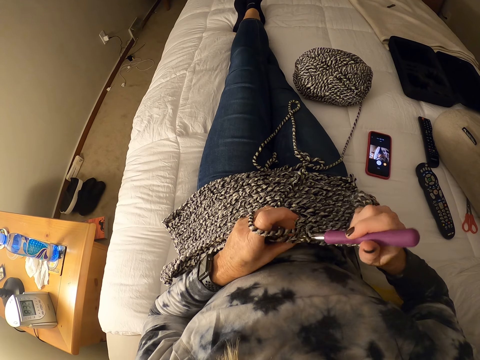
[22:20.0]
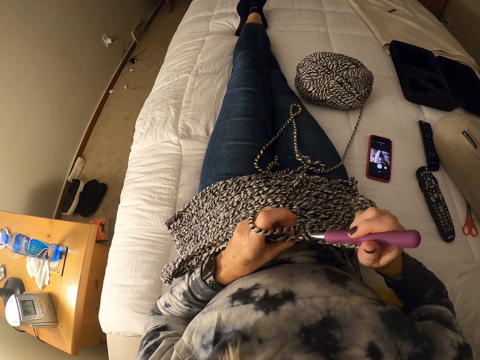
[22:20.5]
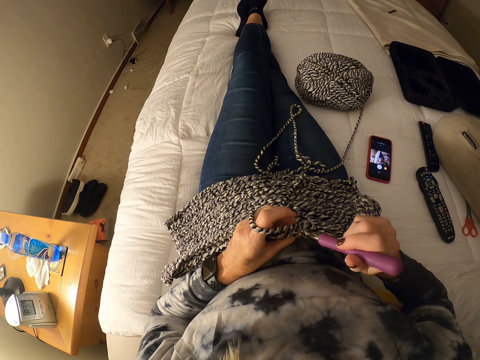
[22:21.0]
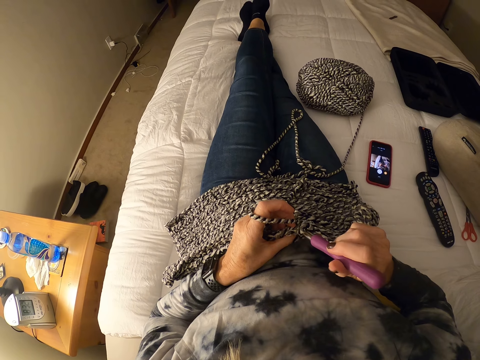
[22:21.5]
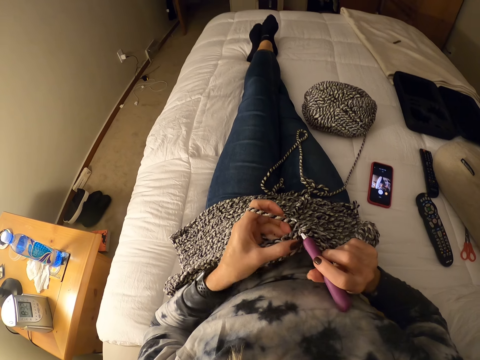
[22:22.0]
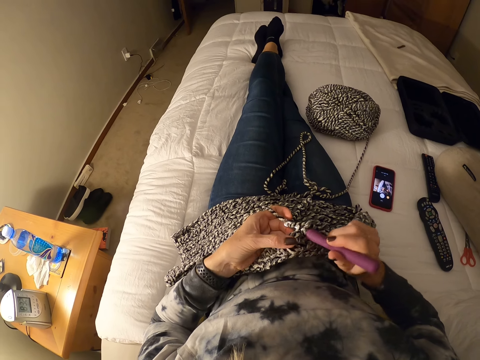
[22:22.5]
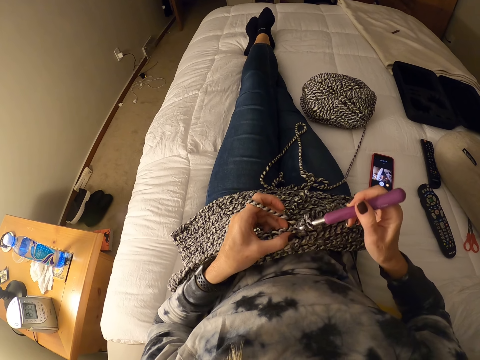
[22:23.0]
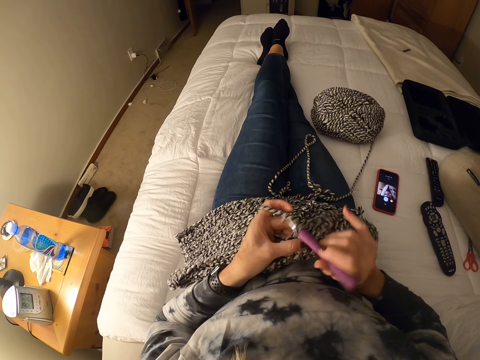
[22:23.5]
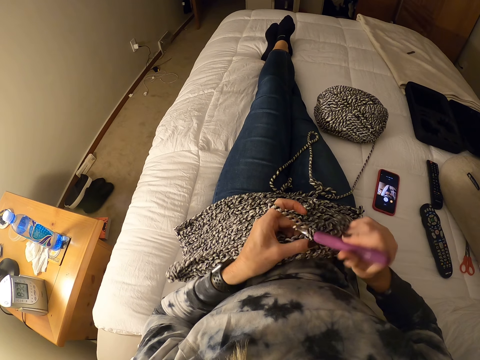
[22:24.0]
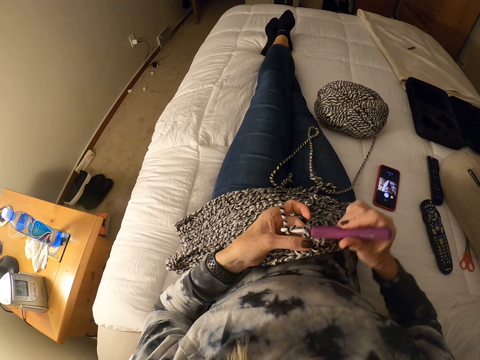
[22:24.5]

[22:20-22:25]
The camera wearer crochets with yarn and the crochet hook.

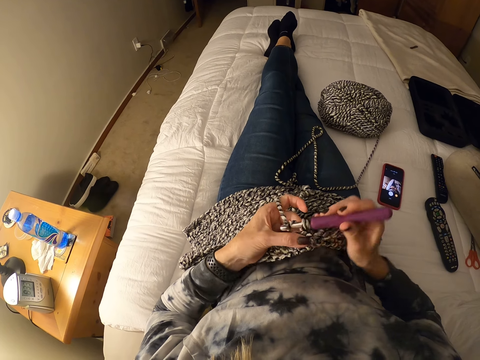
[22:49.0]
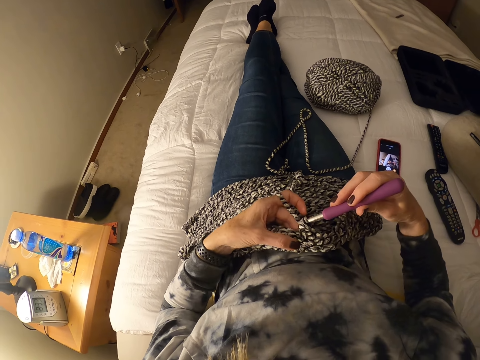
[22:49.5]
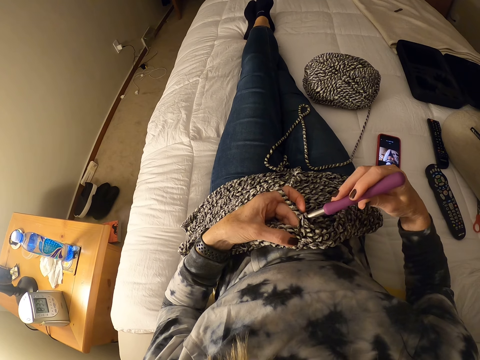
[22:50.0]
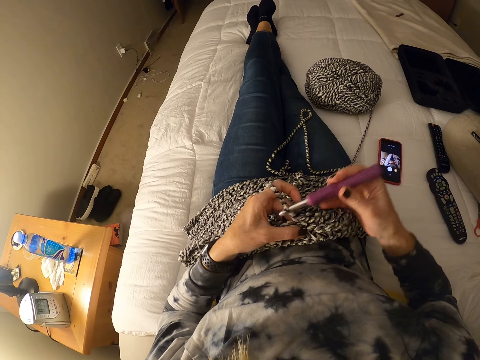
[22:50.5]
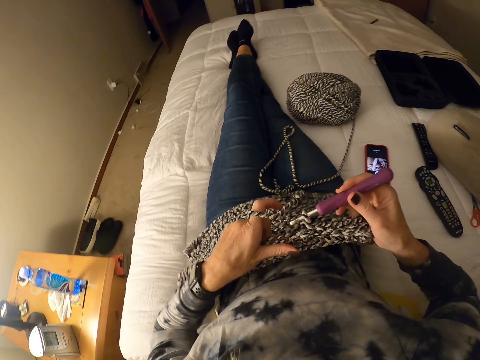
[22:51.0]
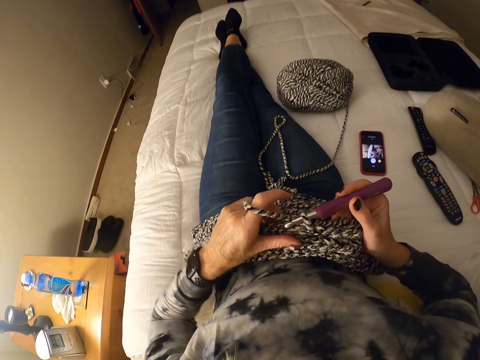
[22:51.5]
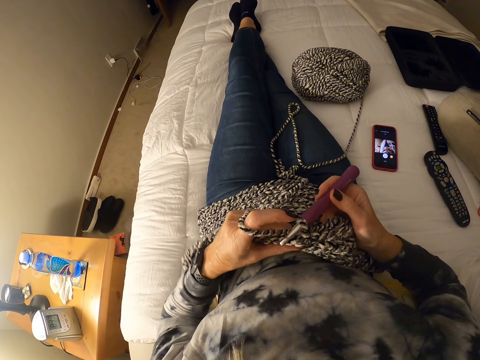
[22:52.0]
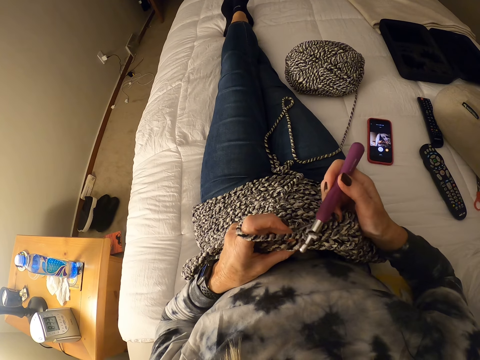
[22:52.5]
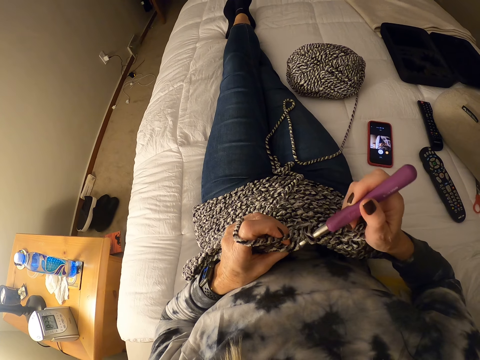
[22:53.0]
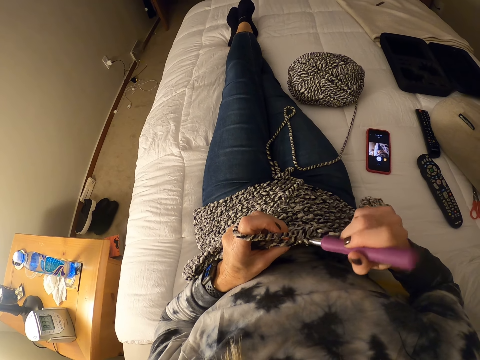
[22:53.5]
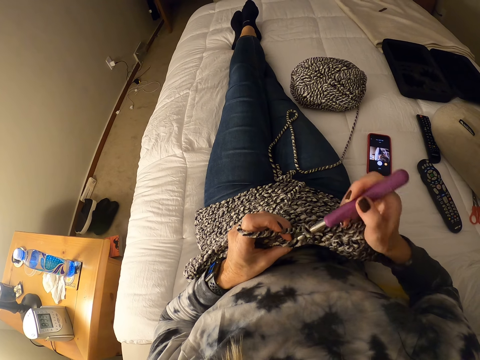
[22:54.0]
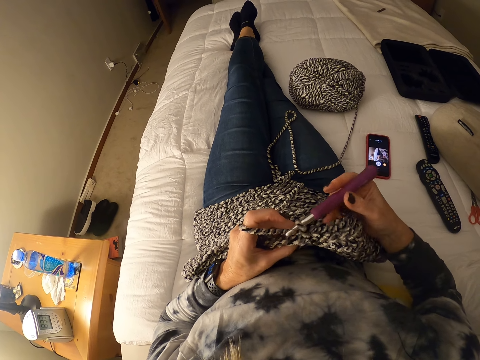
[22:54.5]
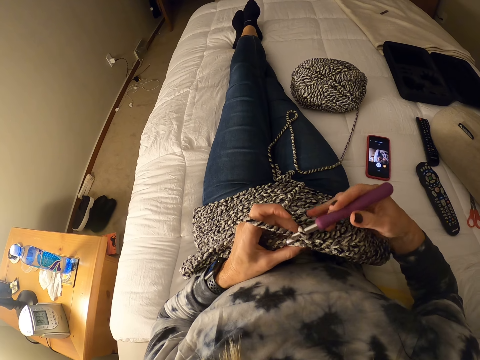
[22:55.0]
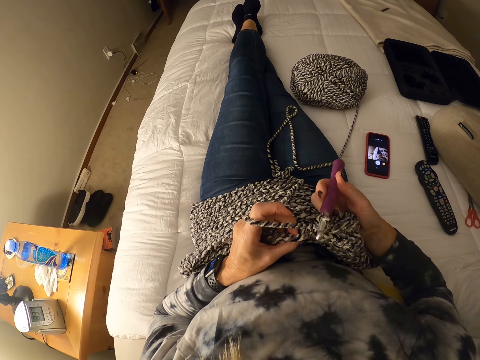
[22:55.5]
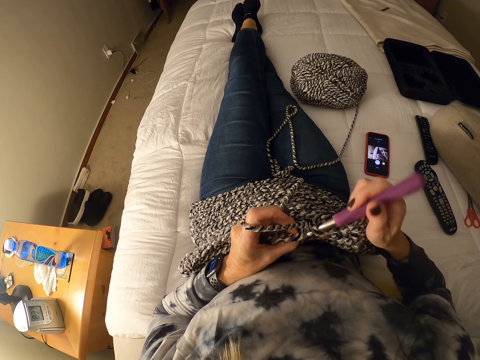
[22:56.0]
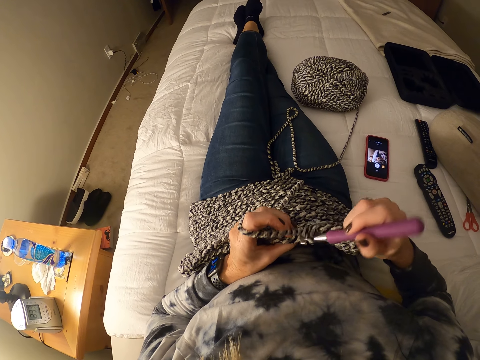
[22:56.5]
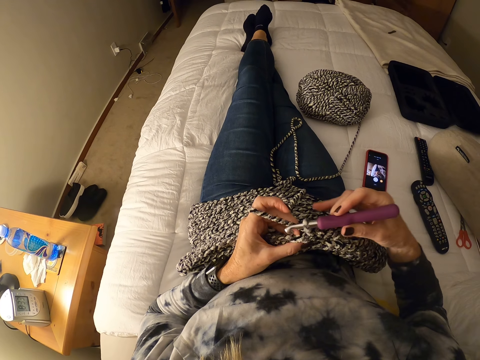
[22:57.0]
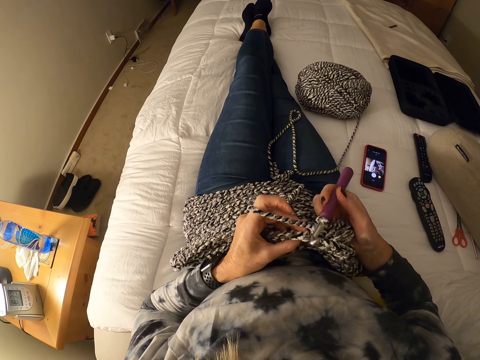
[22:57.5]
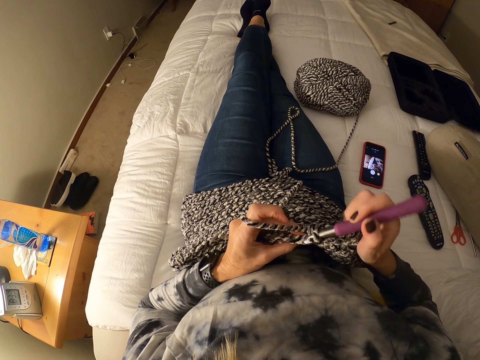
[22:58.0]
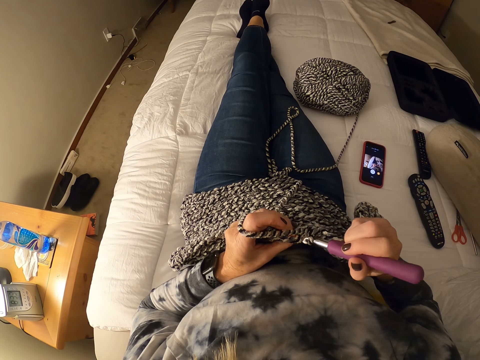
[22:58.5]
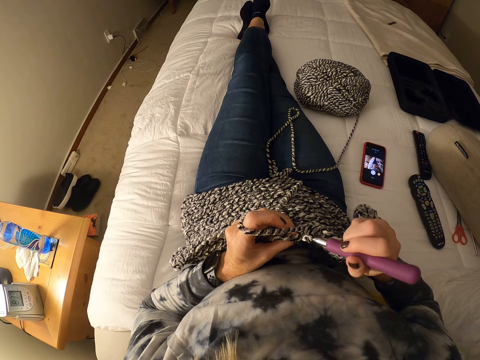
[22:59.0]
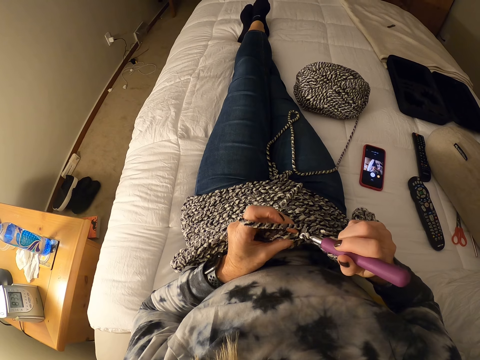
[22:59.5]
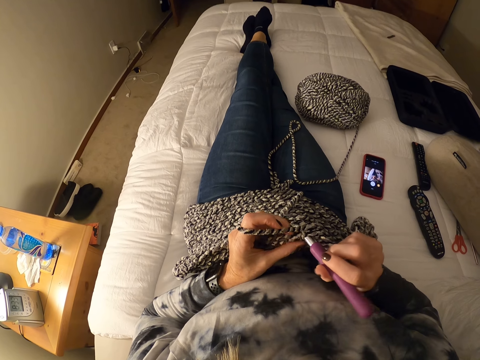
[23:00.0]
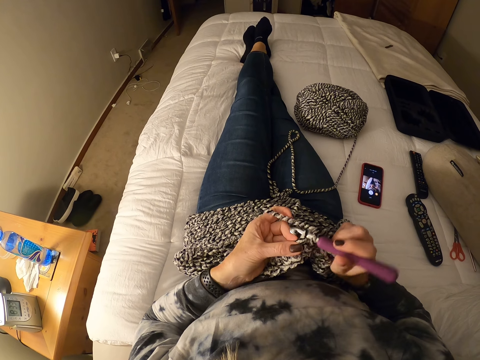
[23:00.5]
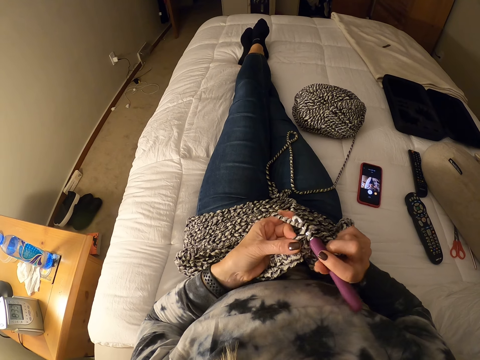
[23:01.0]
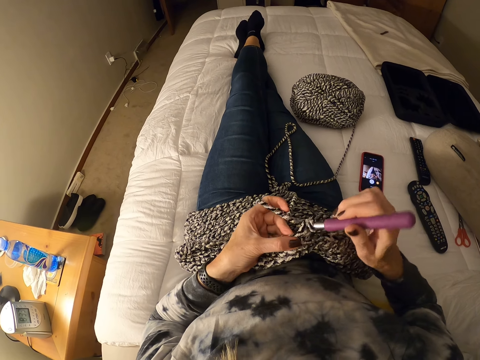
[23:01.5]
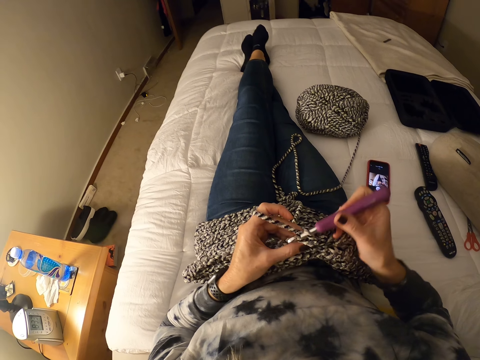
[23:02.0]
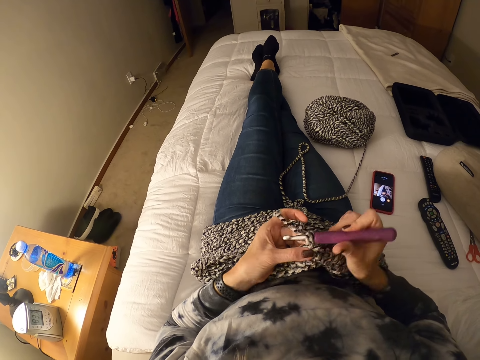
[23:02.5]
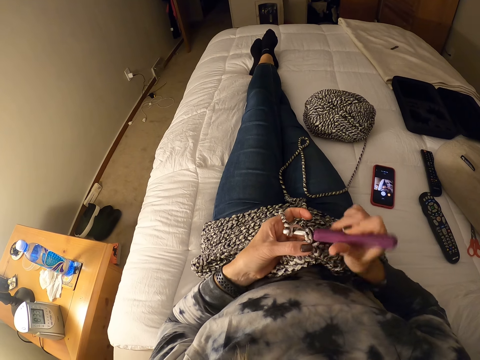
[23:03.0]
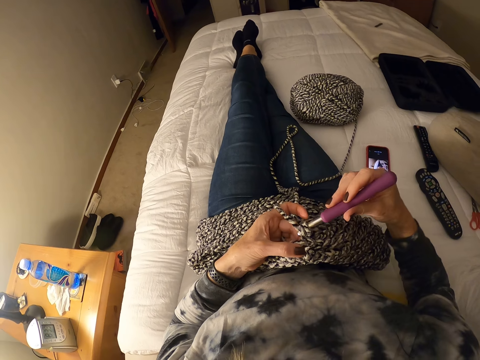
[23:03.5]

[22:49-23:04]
The camera wearer adjusts the crochet or fabric on her body. She lifts the fabric. She knits the fabric. She crochets with the yarn and the crochet hook.

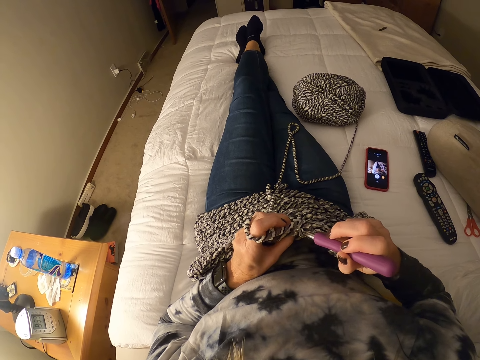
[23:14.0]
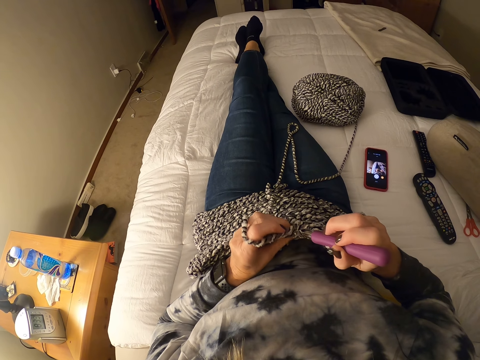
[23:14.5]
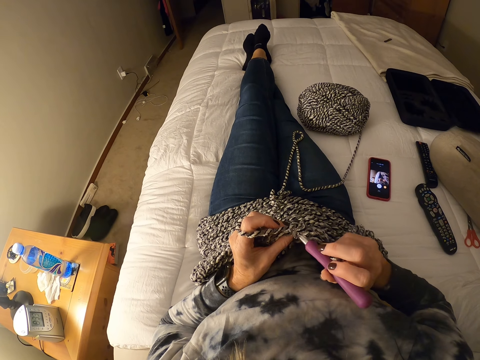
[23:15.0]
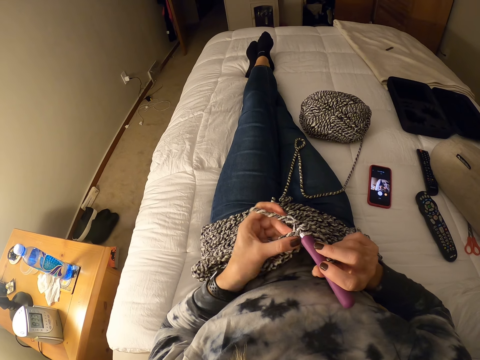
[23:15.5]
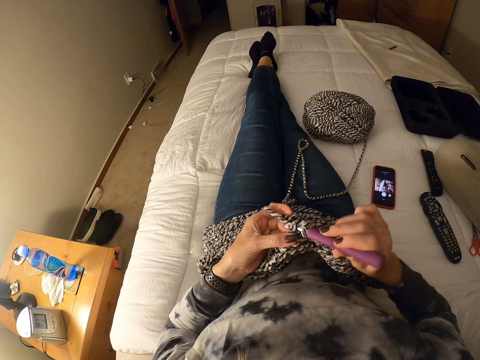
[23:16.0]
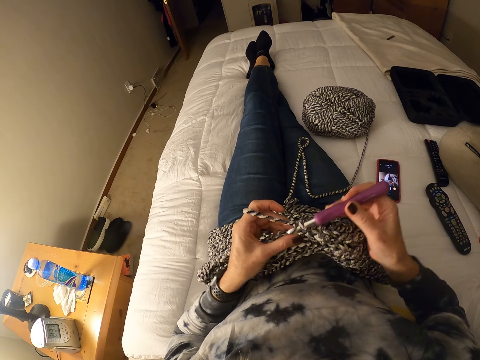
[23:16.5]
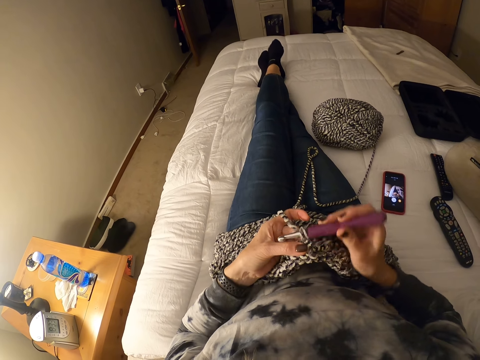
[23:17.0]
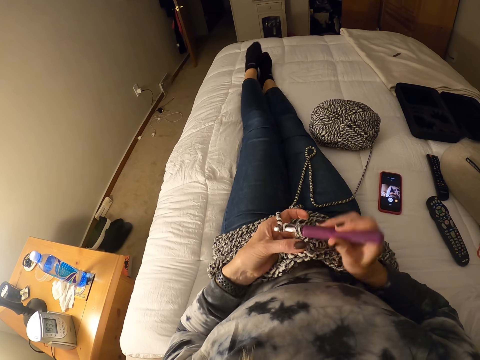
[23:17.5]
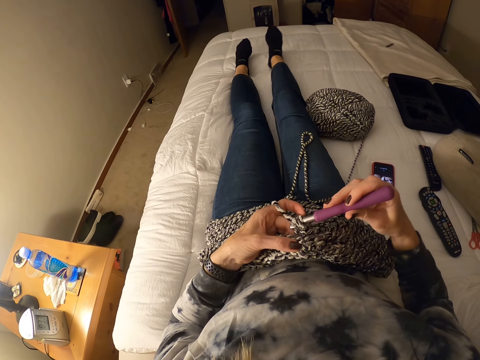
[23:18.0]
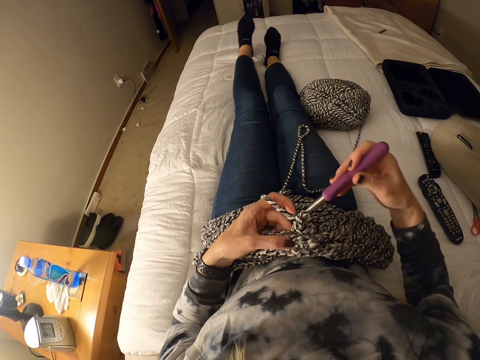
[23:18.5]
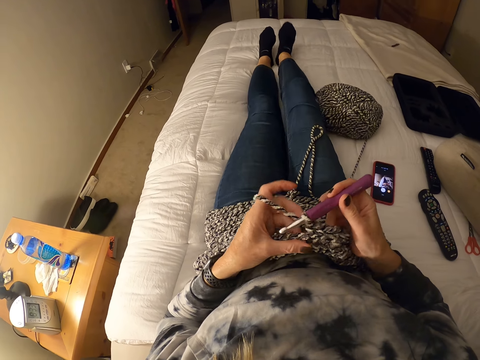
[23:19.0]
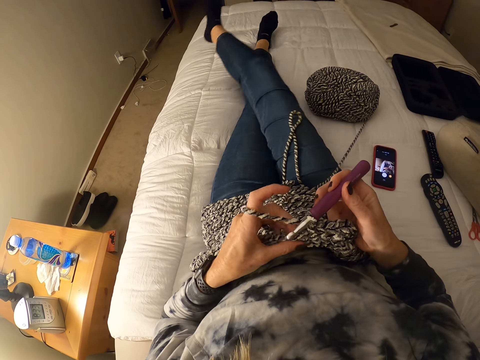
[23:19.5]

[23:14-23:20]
The camera wearer takes her left leg off her right leg. She lays the left leg on the bed. She lifts her right leg, lays the right leg apart on the bed and lifts the left leg closer to the right leg. She puts the left leg on the bed. She lifts the right leg and crosses the right leg over the left leg.
